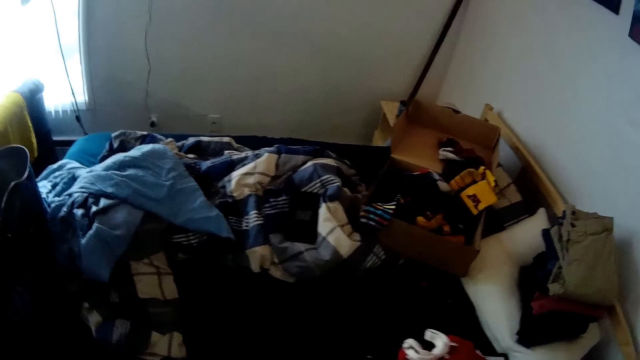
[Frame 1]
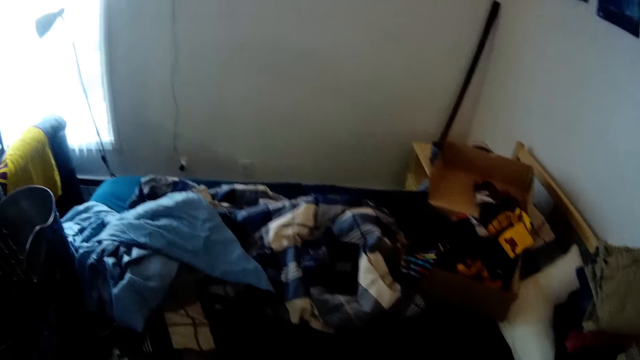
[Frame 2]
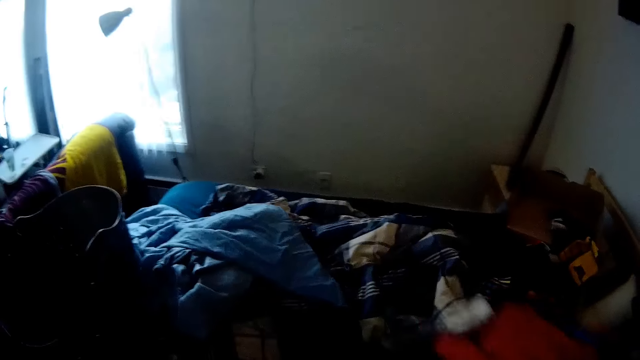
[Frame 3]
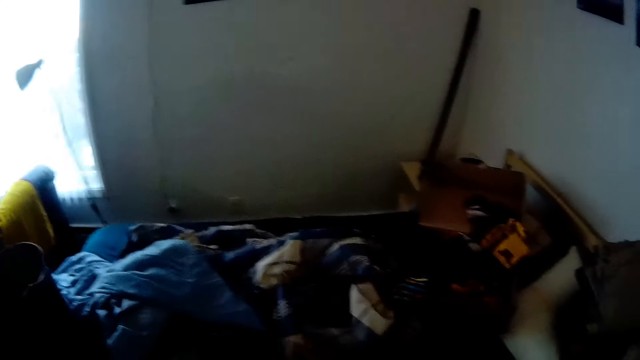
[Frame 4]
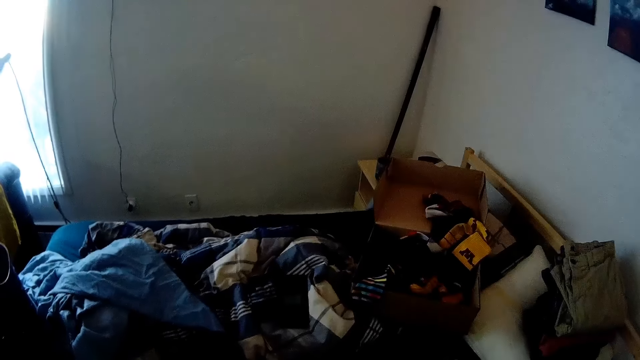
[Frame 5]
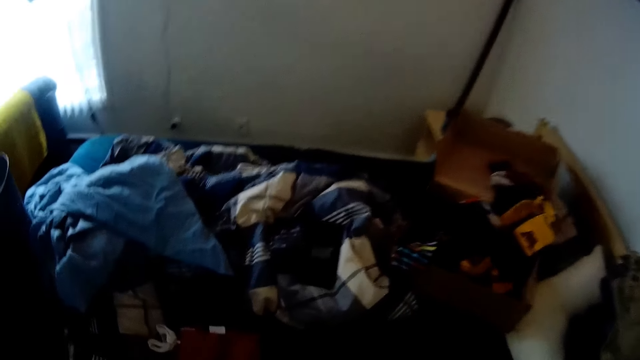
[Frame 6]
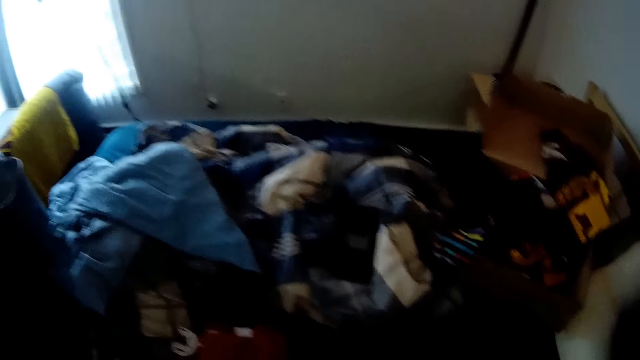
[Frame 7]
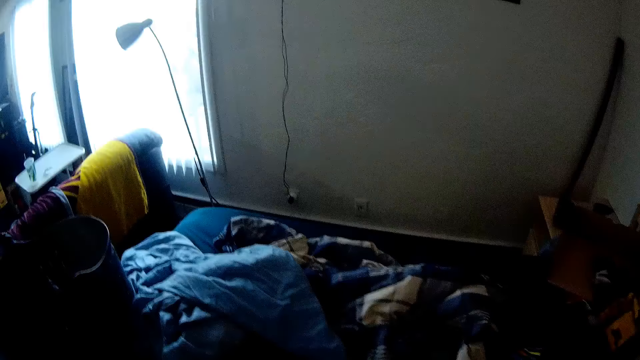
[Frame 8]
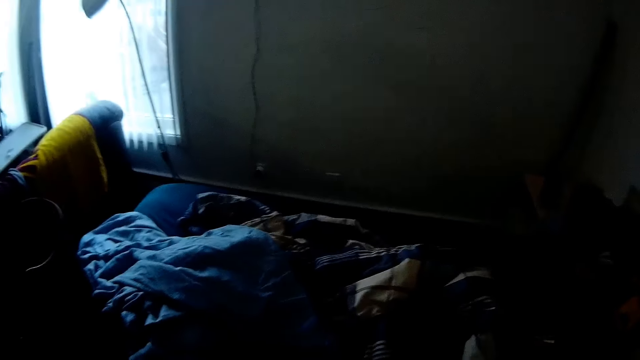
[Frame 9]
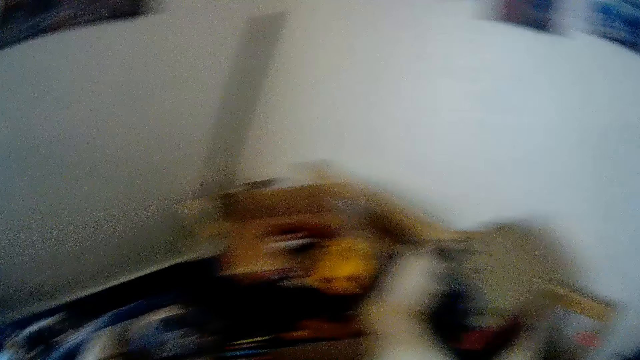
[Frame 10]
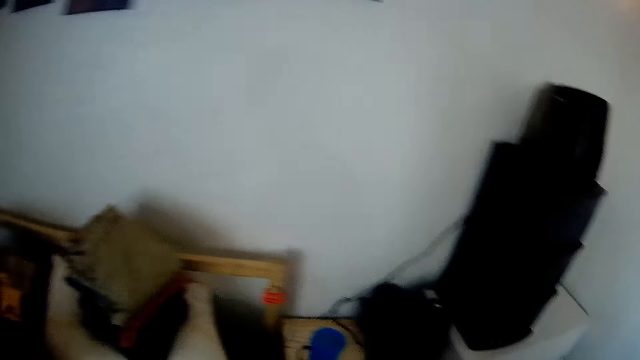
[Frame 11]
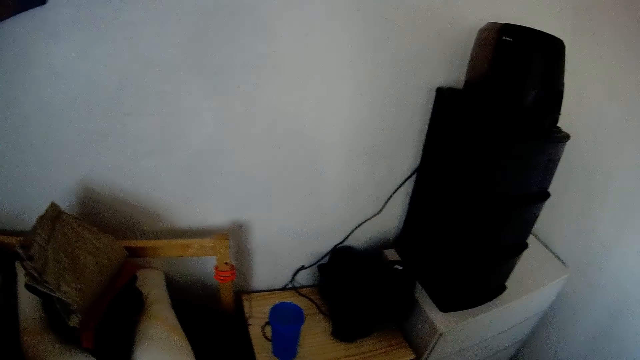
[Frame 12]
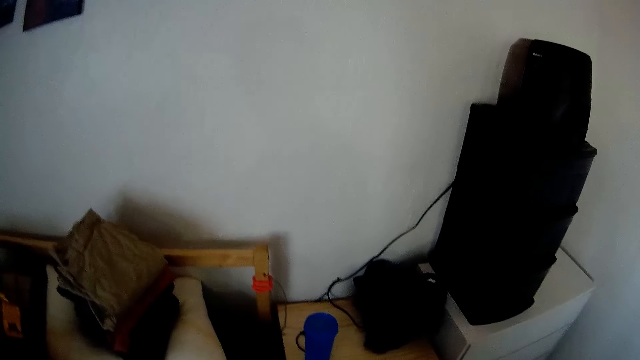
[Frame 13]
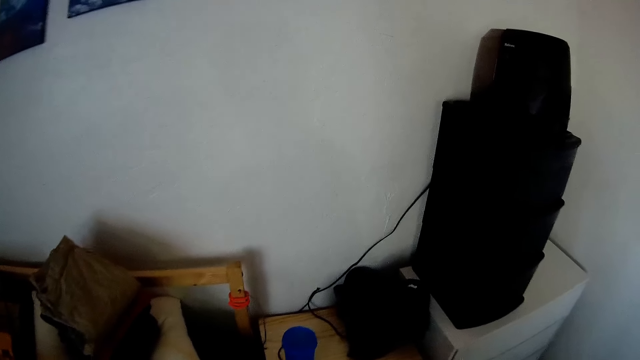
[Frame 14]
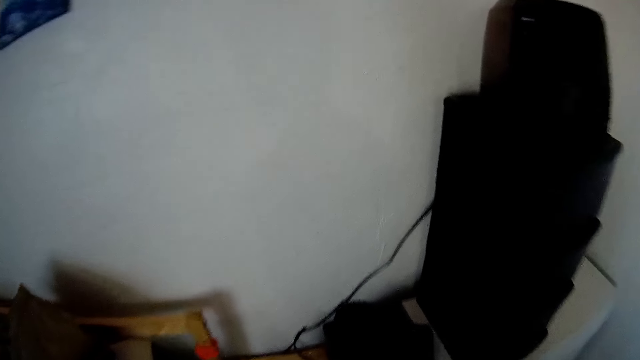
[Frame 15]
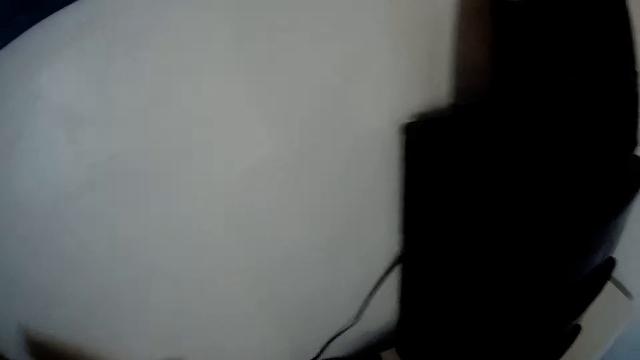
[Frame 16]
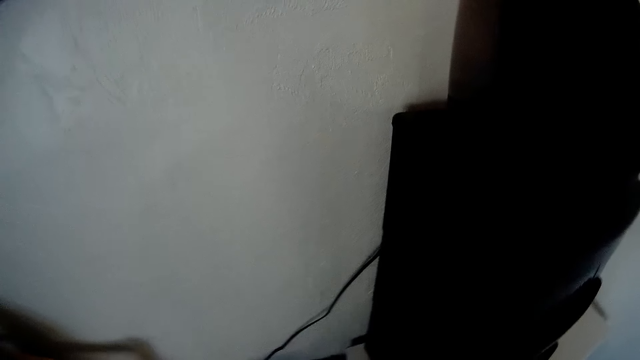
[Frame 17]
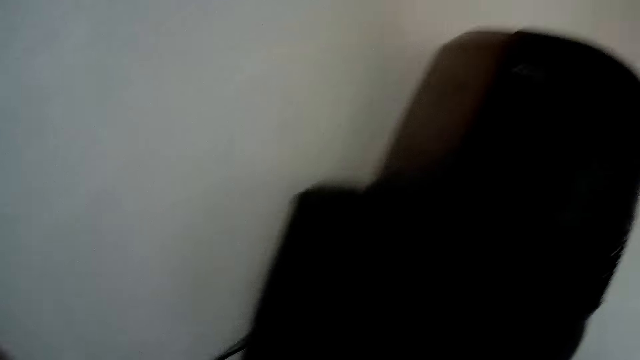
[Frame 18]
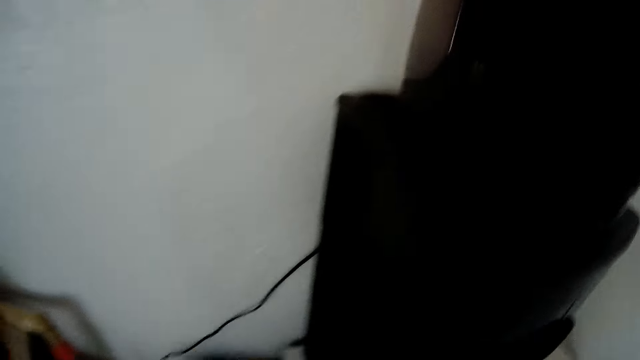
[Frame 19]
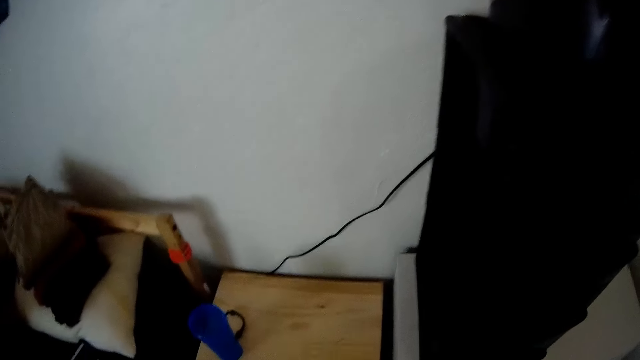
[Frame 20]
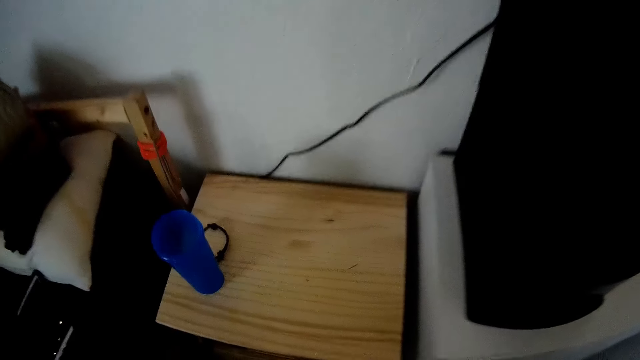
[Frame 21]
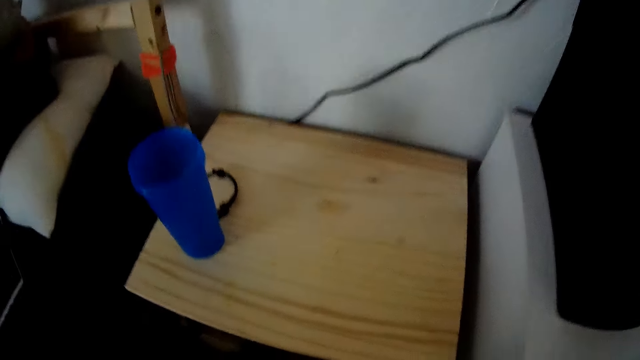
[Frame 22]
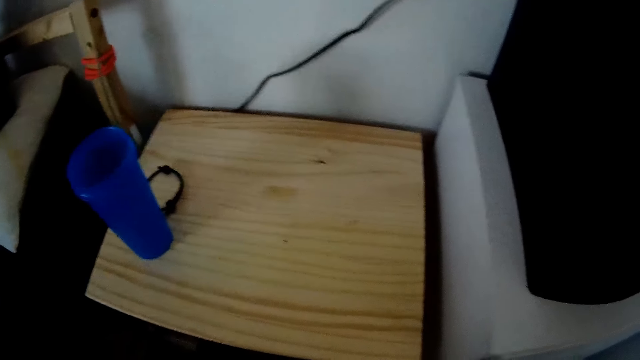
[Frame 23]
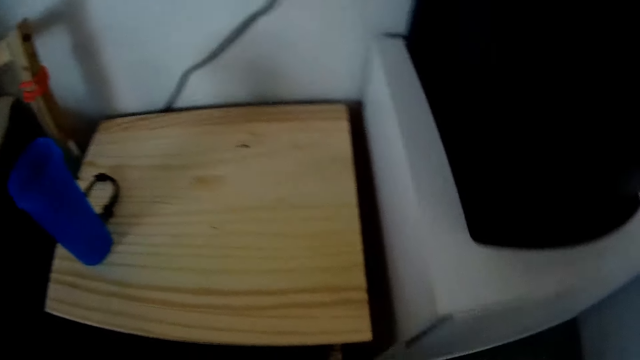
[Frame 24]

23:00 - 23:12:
The camera wearer throws the clothes on the bed.

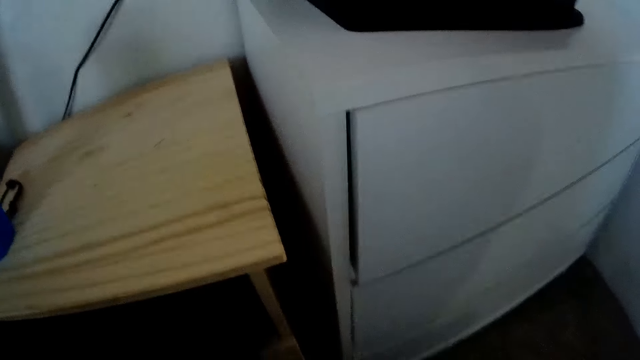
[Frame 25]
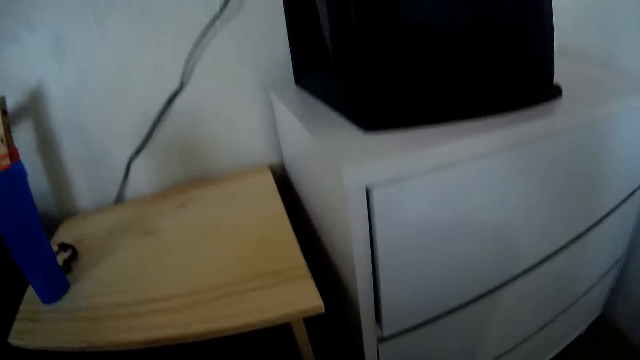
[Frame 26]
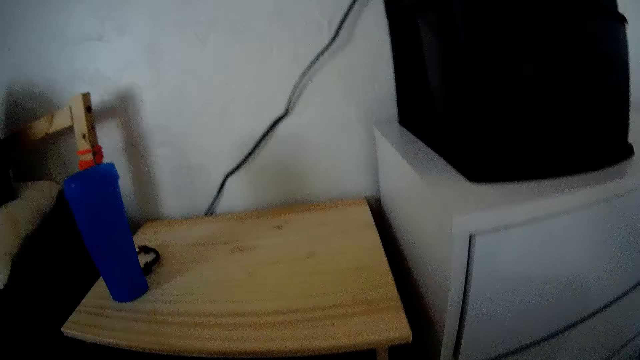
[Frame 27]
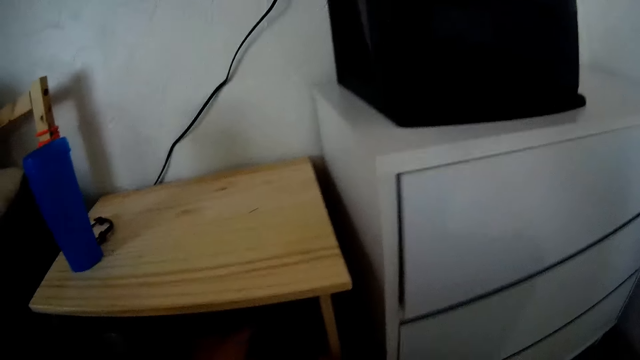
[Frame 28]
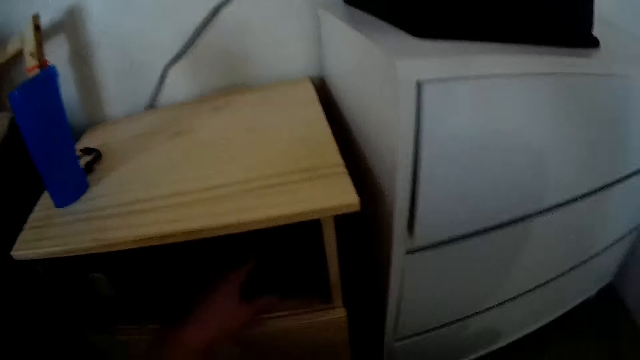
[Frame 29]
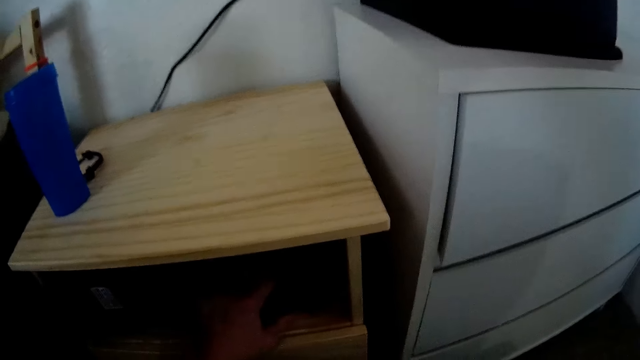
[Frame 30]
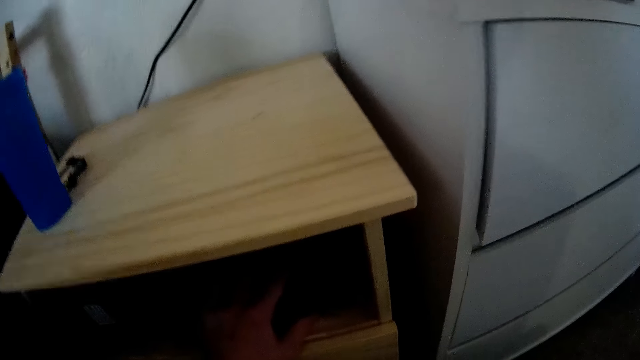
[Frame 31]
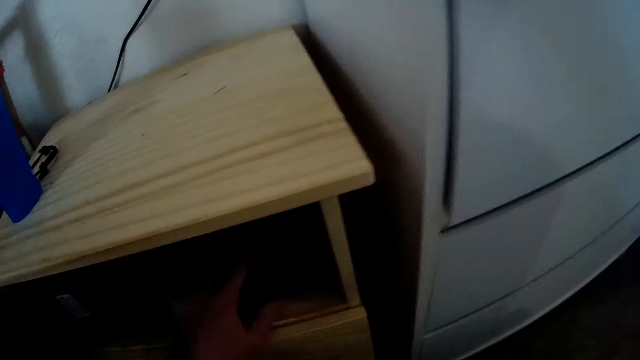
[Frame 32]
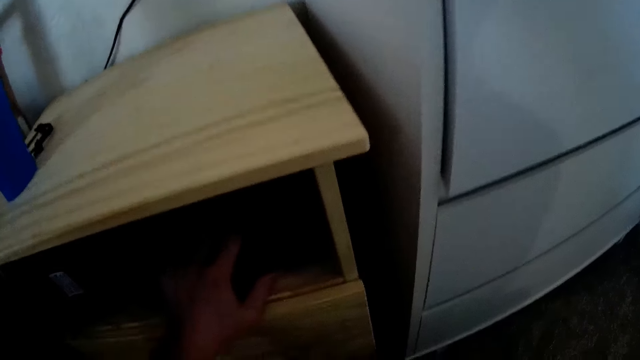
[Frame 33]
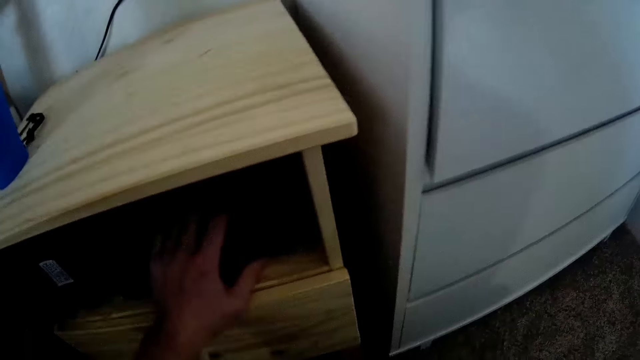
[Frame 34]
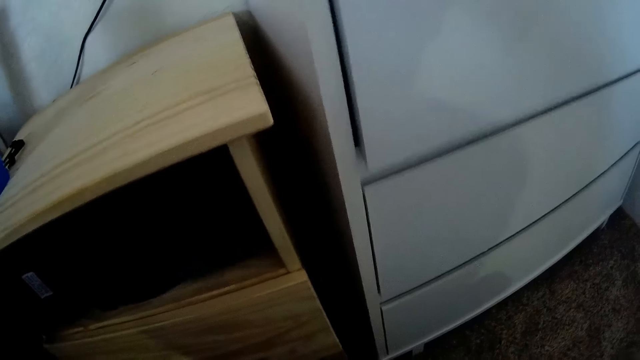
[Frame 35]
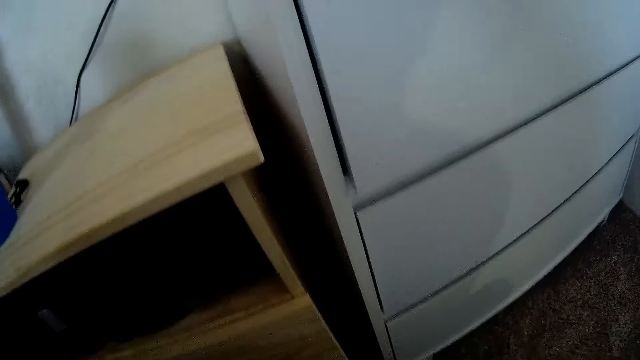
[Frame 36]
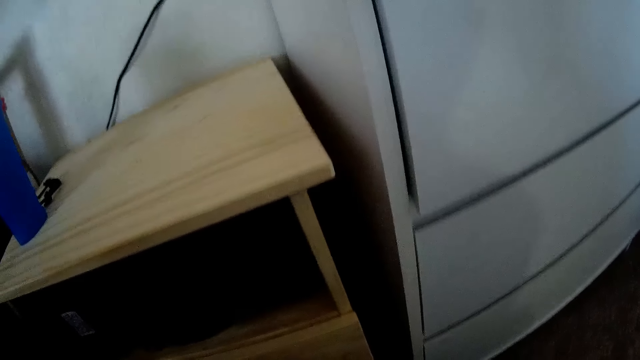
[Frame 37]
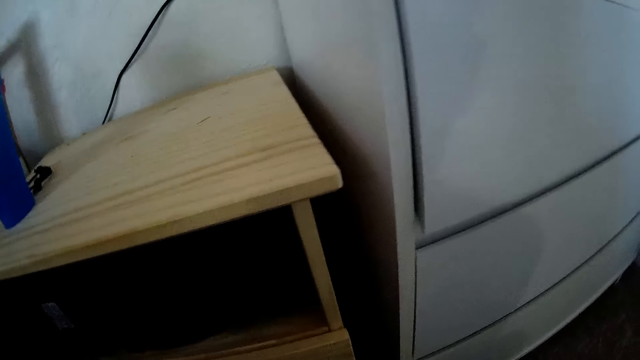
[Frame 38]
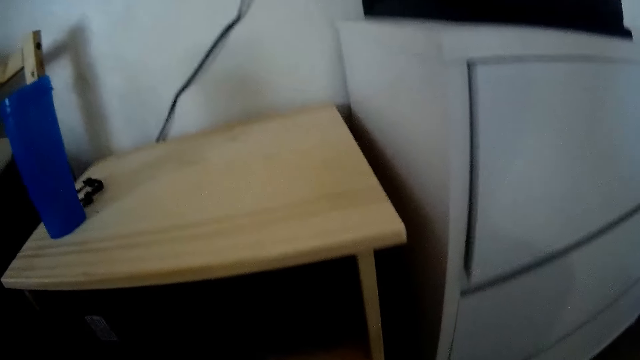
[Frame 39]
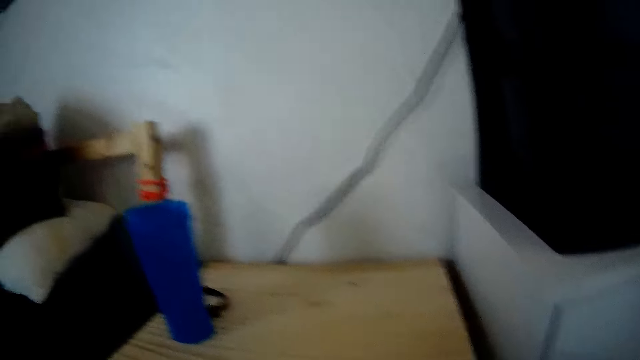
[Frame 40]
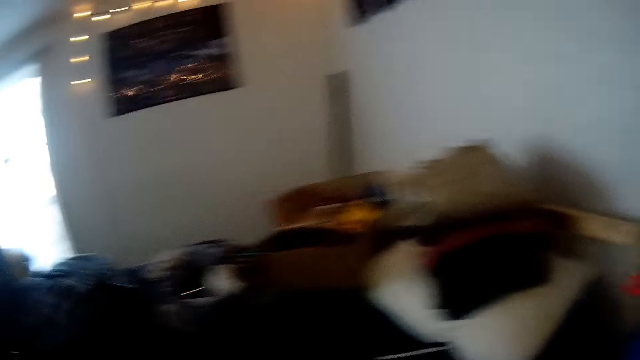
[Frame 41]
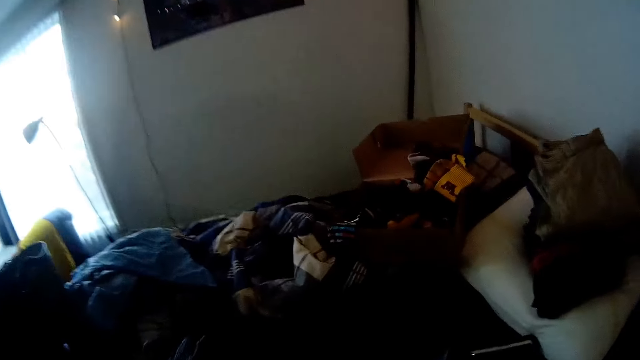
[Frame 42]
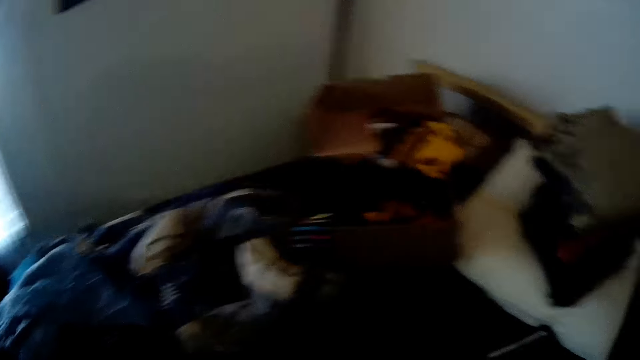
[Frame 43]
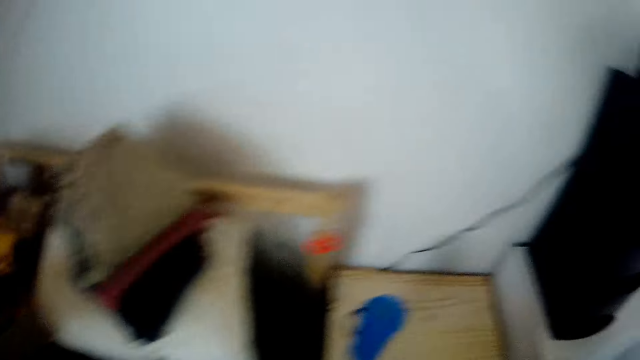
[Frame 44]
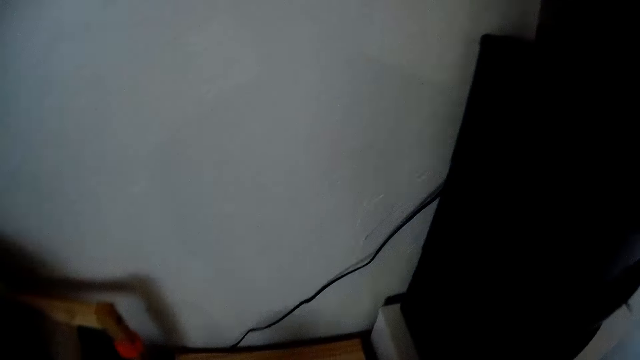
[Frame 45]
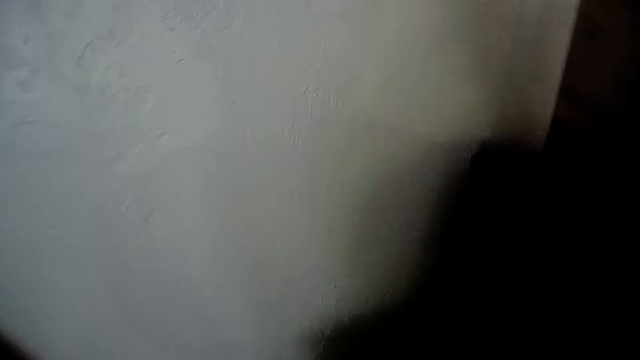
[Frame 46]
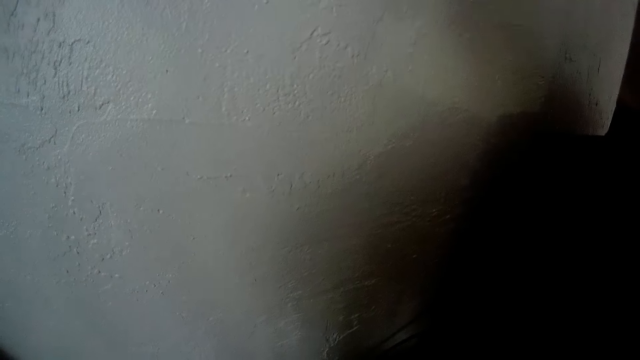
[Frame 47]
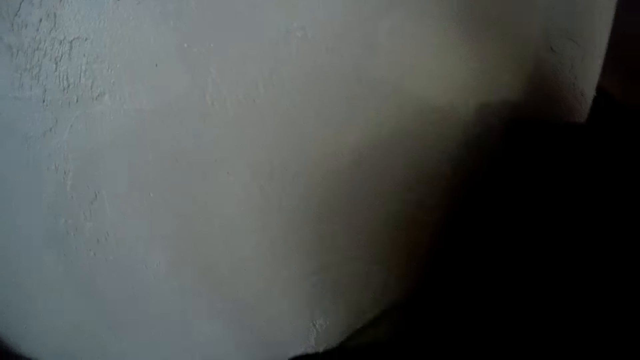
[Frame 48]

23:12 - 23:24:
The camera wearer places his left hand into a cabinet. He touches something in the bedside table. He walks around the house.
